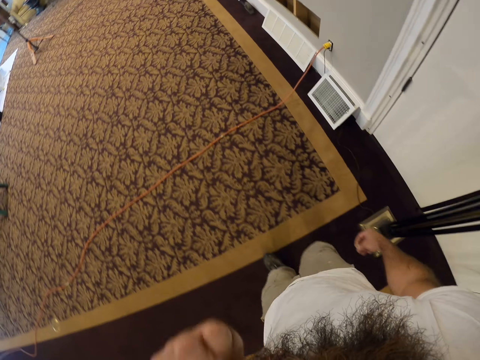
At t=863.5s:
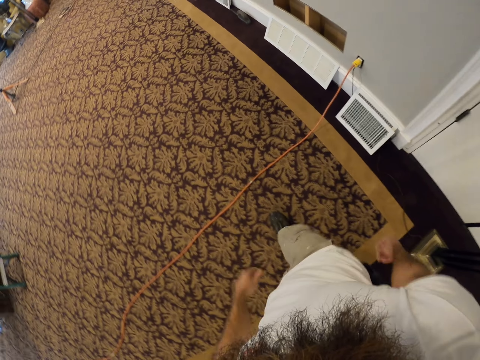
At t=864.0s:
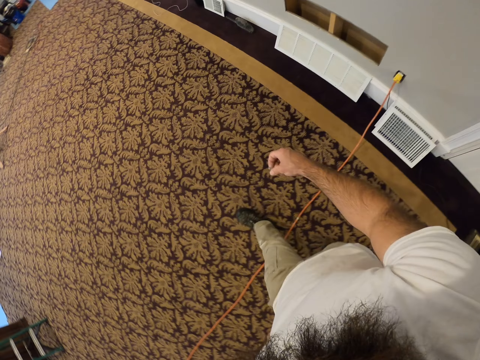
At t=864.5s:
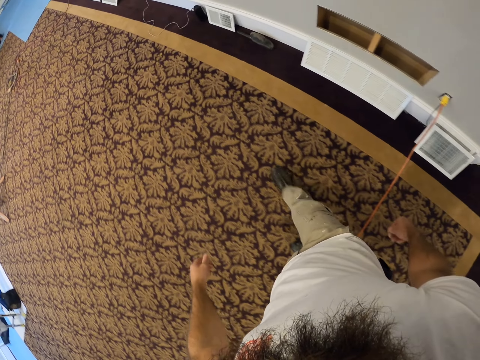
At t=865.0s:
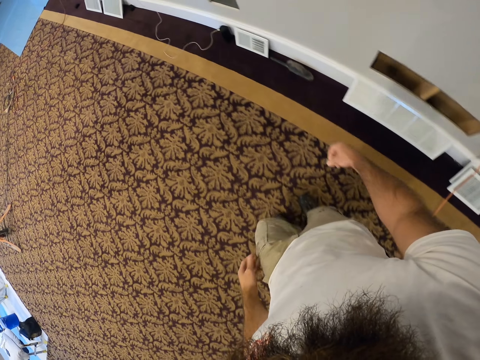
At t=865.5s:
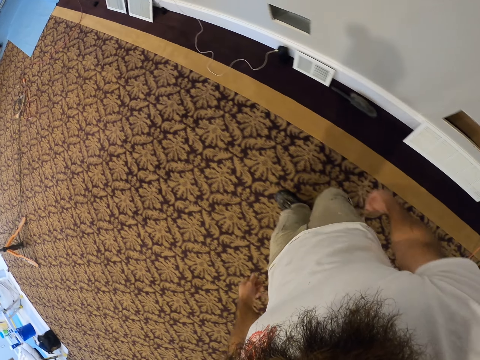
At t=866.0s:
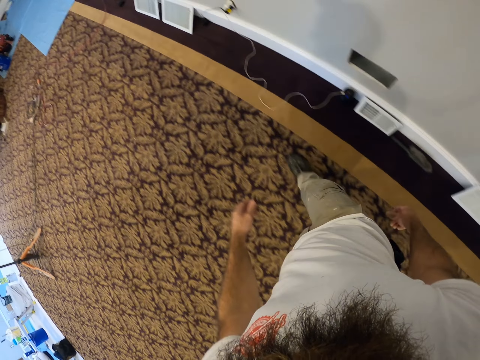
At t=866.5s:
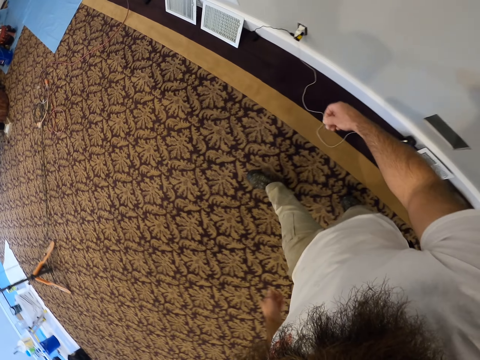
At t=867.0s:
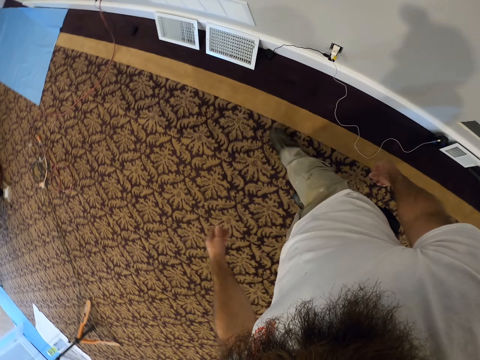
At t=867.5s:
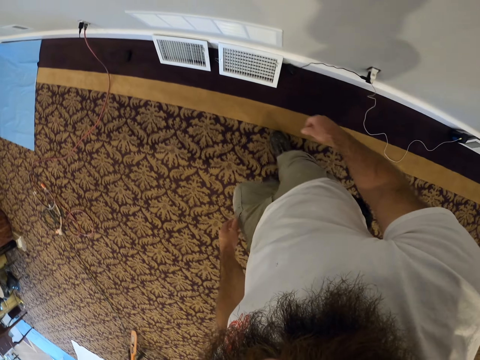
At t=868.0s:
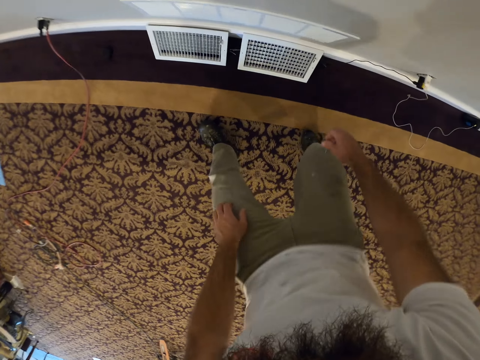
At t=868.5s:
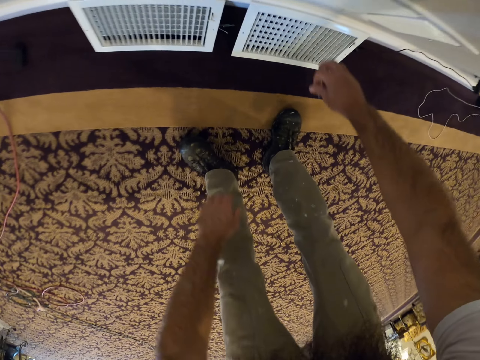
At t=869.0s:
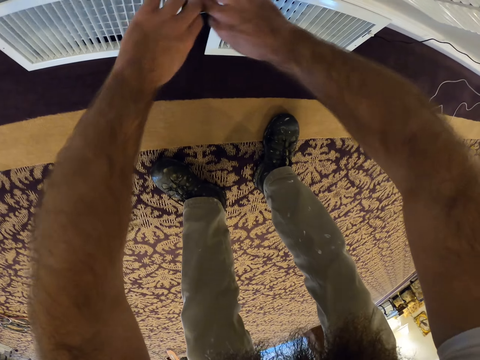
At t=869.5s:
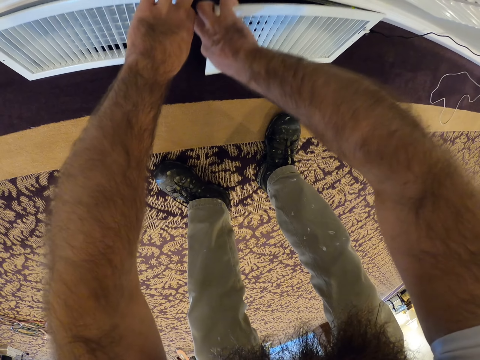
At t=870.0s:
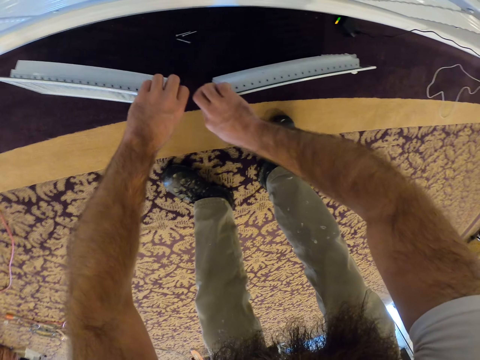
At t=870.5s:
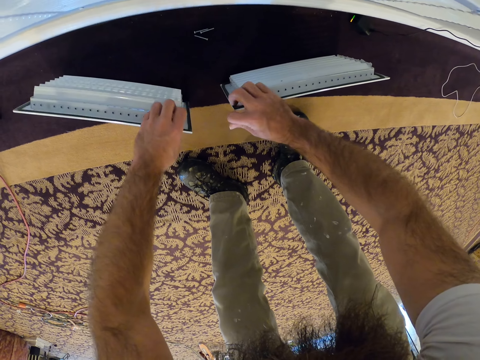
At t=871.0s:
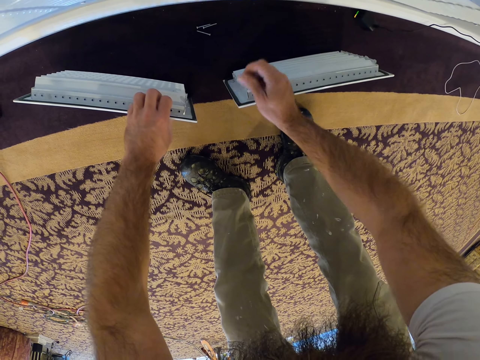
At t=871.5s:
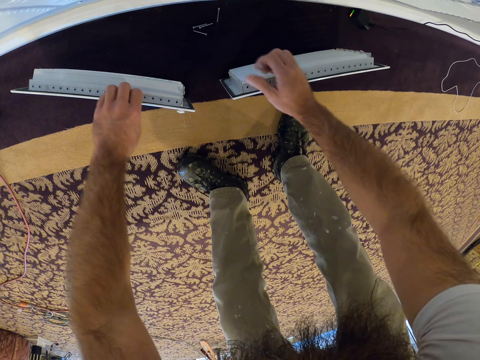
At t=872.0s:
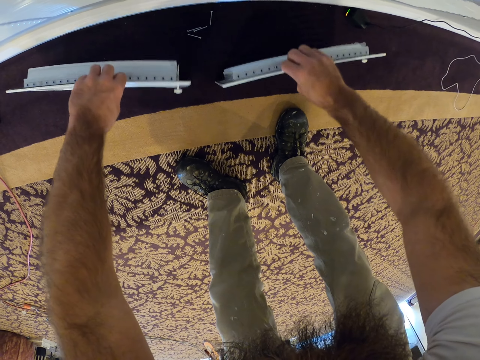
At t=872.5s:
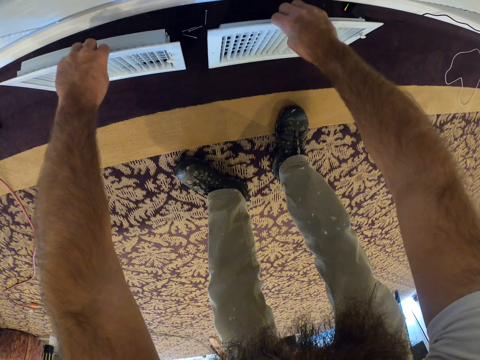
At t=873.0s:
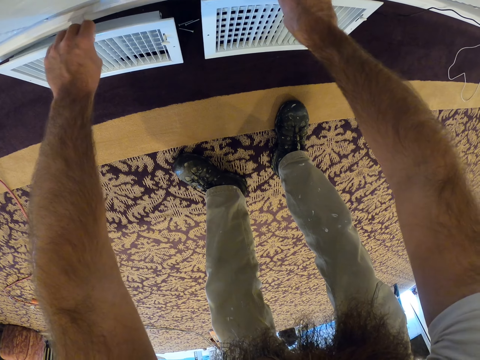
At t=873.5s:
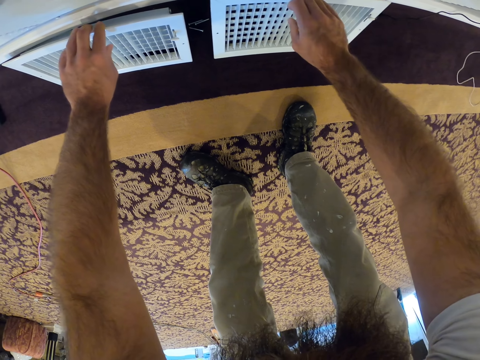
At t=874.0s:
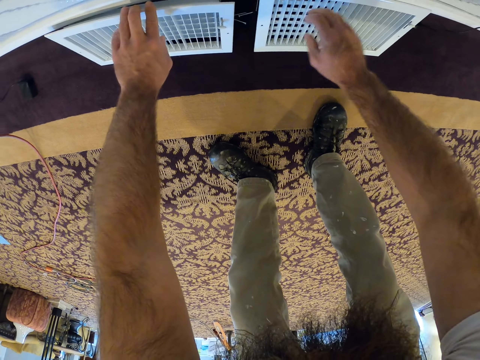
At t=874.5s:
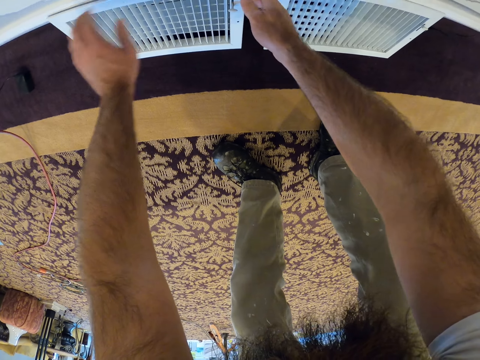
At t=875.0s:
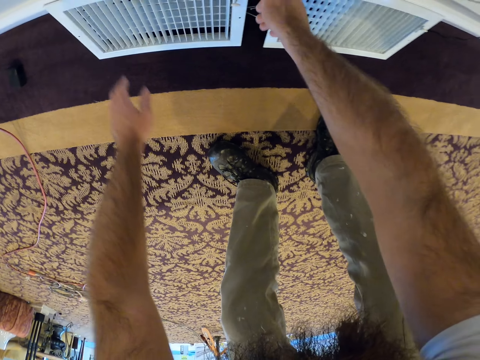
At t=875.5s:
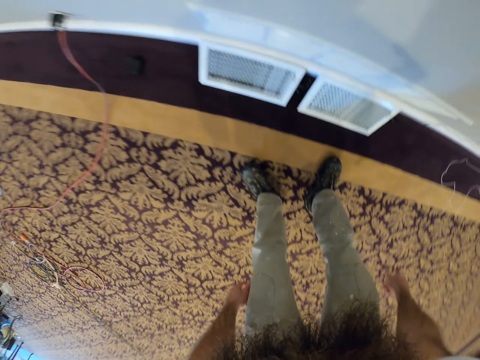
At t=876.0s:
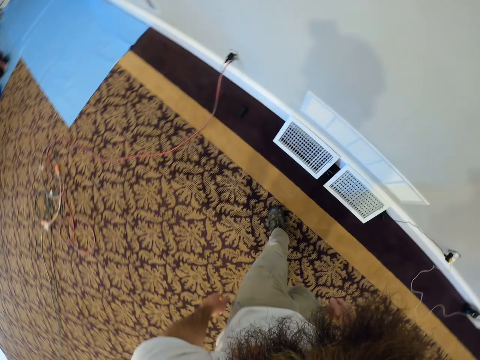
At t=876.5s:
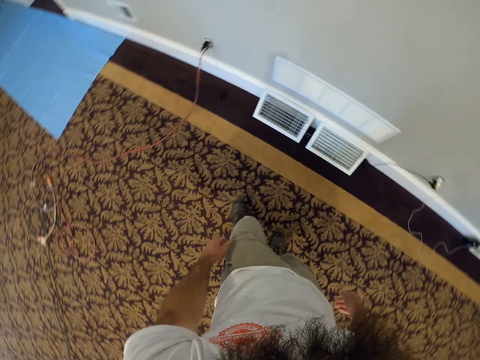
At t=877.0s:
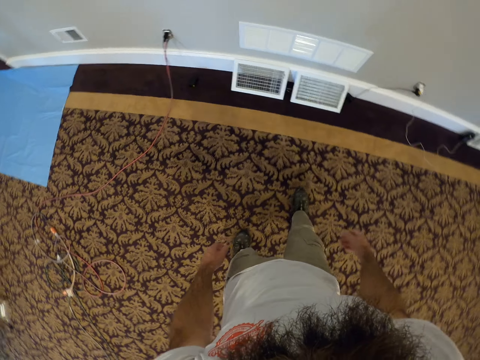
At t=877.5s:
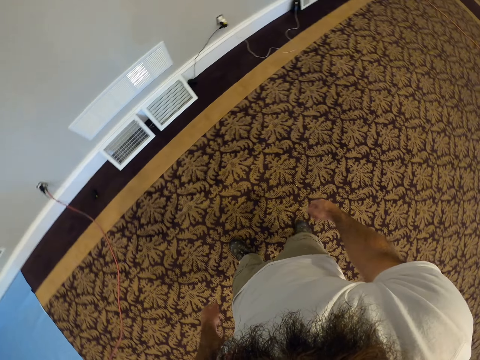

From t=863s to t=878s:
The camera wearer turns right. He bends down. He moves a vent cover with his left hand from a wall, and moves a vent cover with his right hand from a wall. He drops the screw in his right hand on the floor. He places the vent cover in his left hand on the wall, and places the vent cover in his right hand on the wall. He holds the vent cover with his right hand. He stands up, walks backwards, turns right.

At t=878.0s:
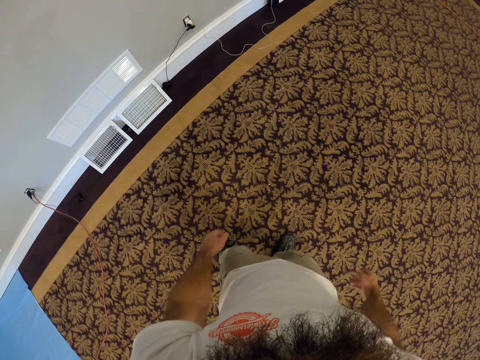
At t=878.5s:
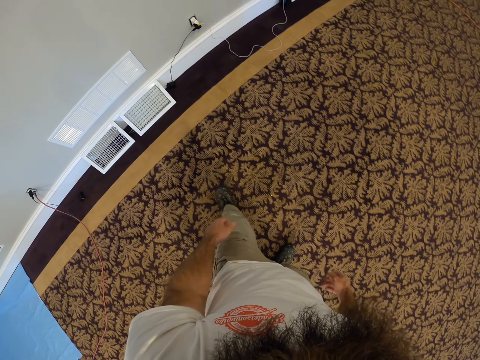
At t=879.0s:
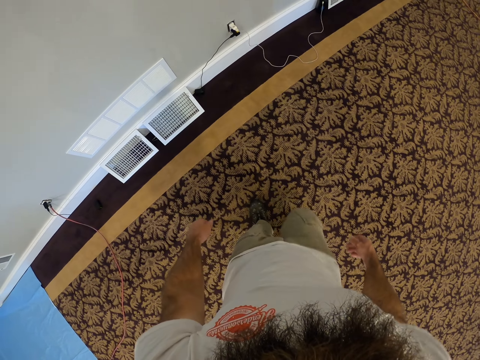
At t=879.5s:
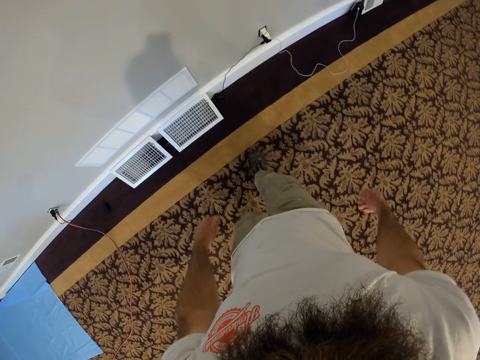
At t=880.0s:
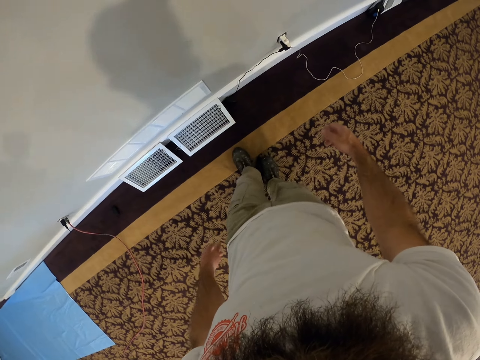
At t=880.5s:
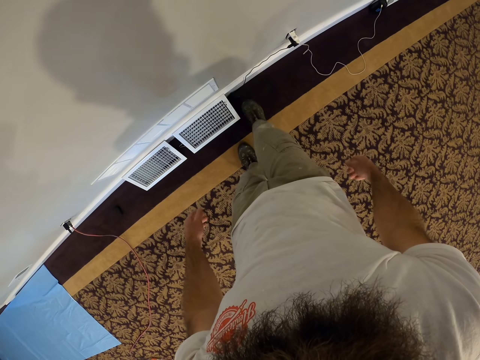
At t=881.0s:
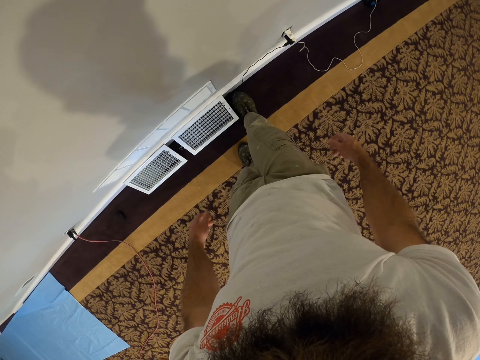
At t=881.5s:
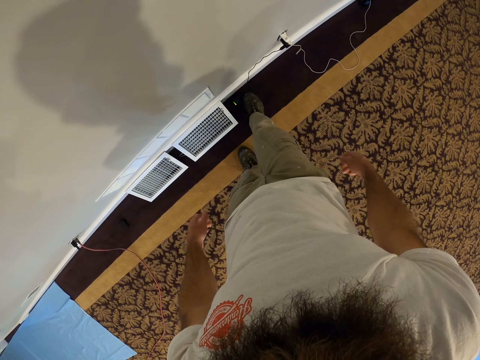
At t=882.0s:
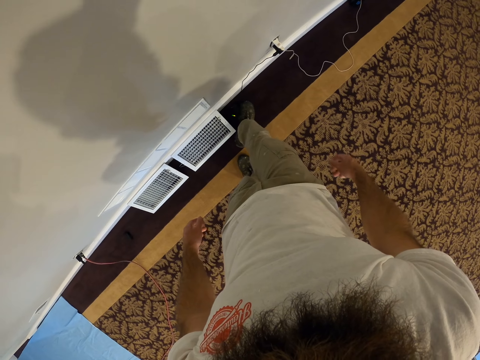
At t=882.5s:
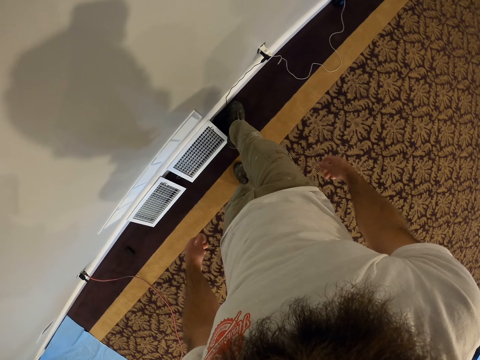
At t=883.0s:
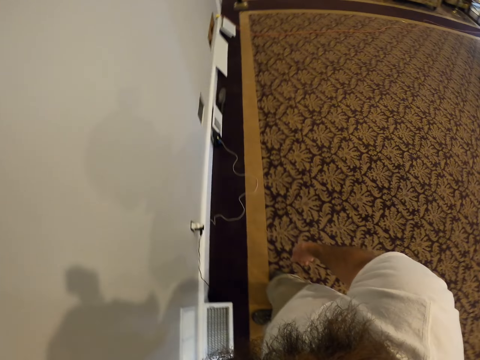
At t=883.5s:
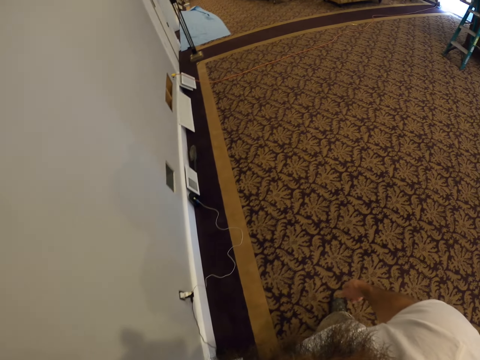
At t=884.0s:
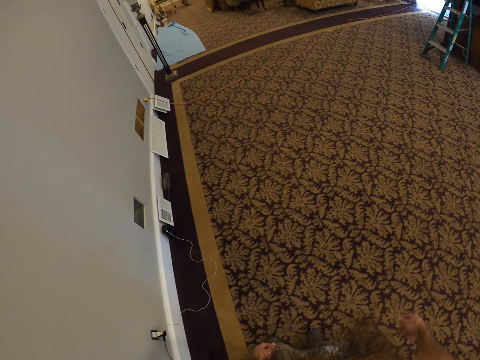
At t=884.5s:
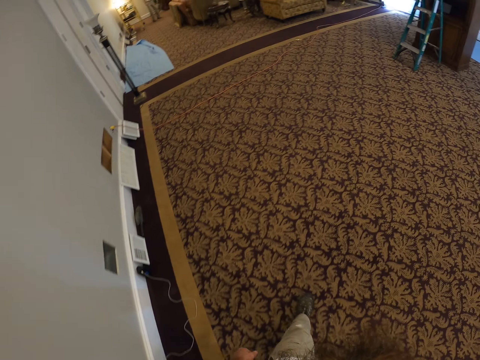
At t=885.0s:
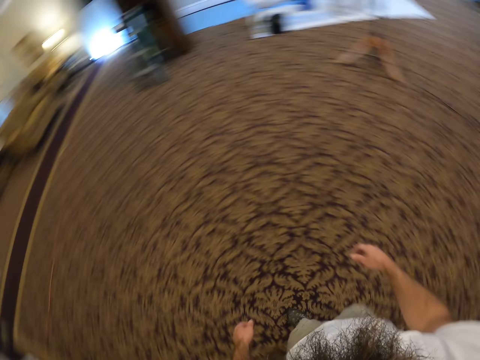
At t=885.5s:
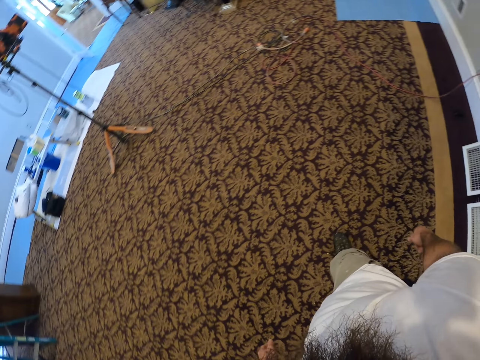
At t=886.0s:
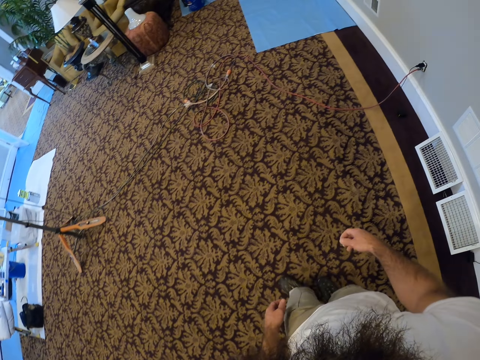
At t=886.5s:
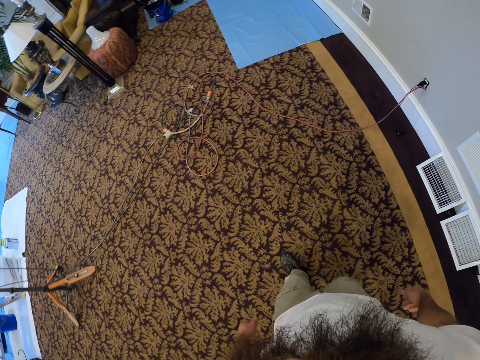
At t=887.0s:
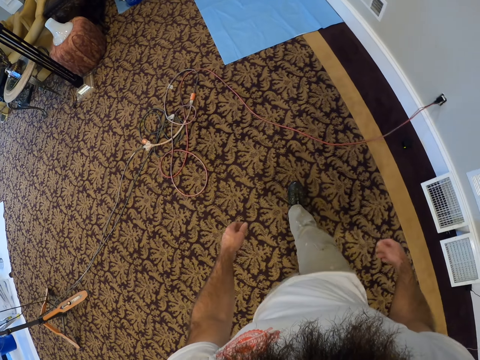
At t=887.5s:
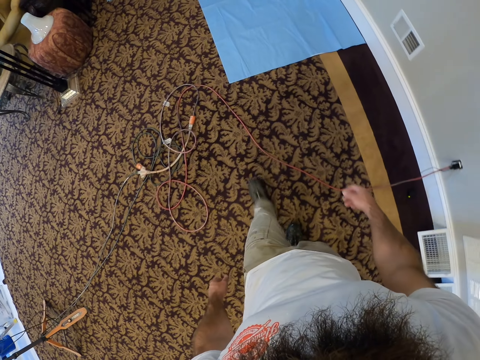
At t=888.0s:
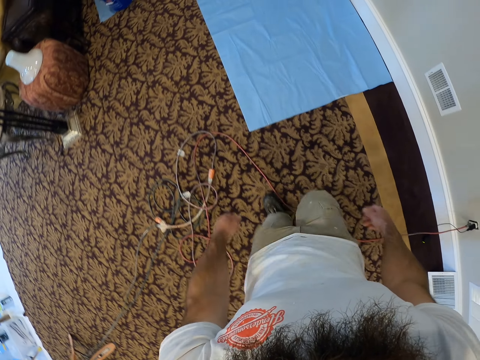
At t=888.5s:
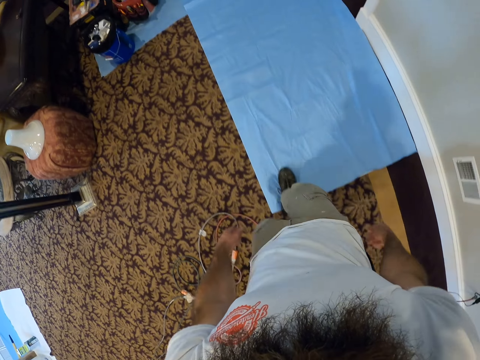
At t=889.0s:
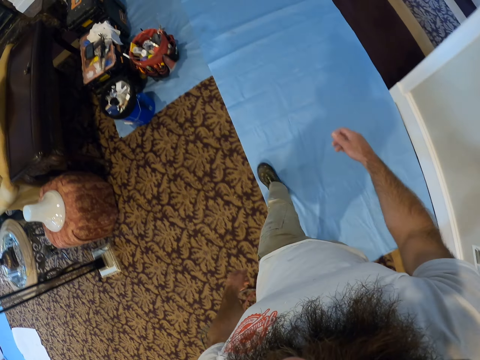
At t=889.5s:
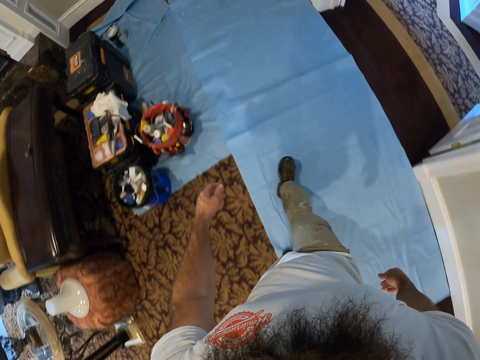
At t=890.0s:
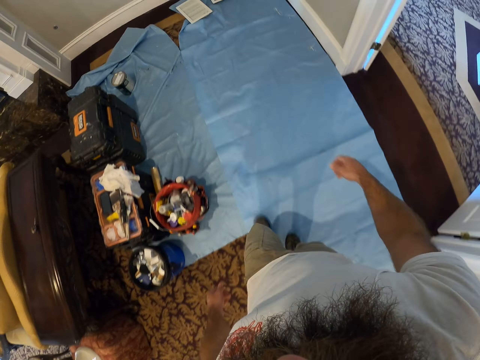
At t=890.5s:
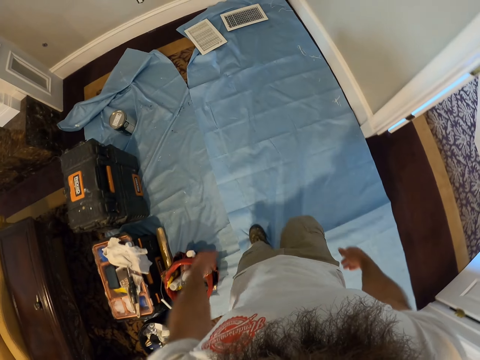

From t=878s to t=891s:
The camera wearer turns left. He walks forward. He moves an adapter or cable wire on the floor with his right leg. He turns right. He walks forward. He turns right. He walks forward.
